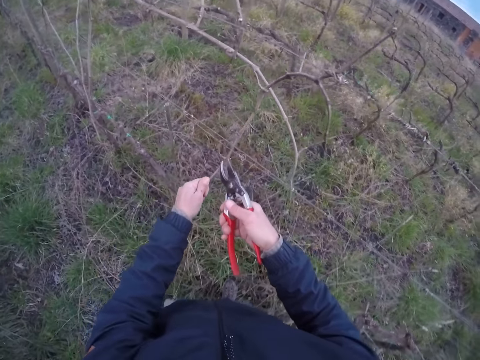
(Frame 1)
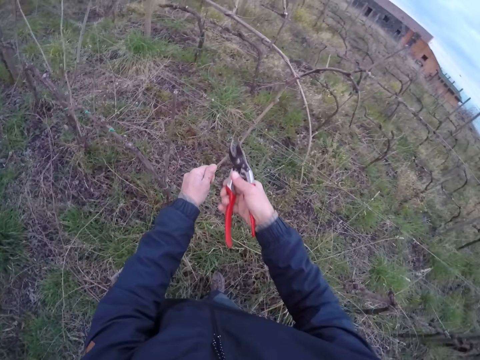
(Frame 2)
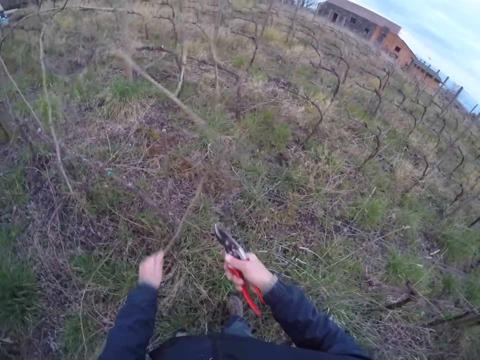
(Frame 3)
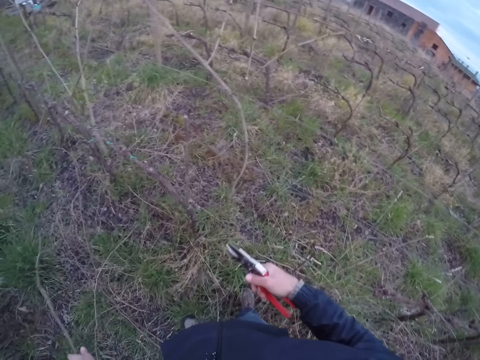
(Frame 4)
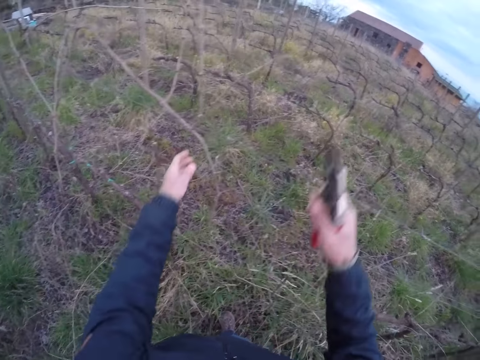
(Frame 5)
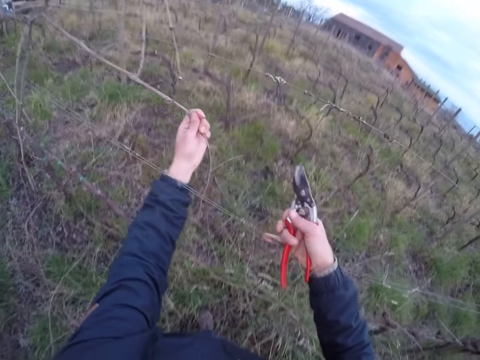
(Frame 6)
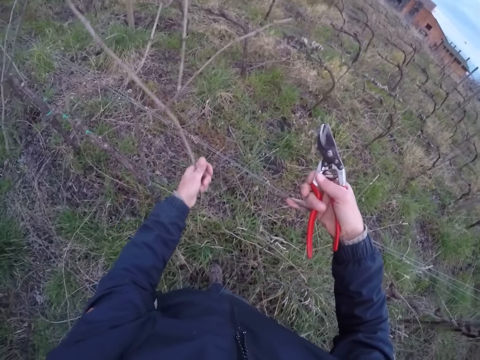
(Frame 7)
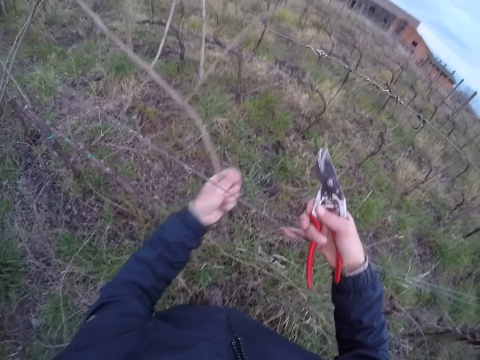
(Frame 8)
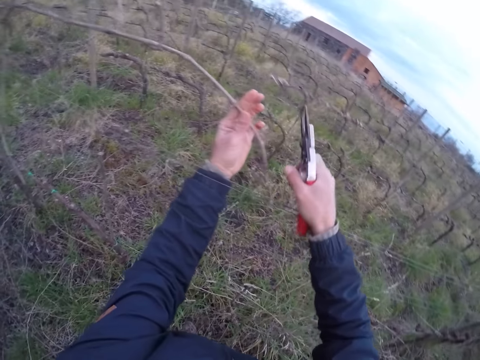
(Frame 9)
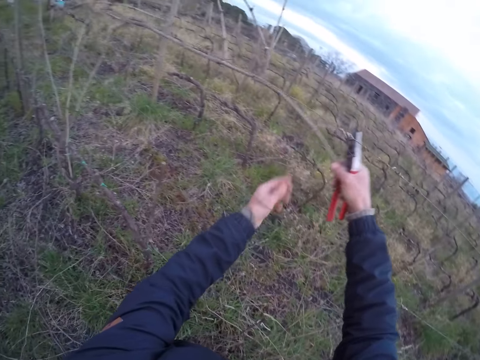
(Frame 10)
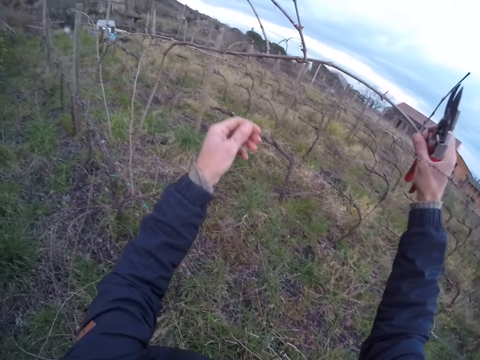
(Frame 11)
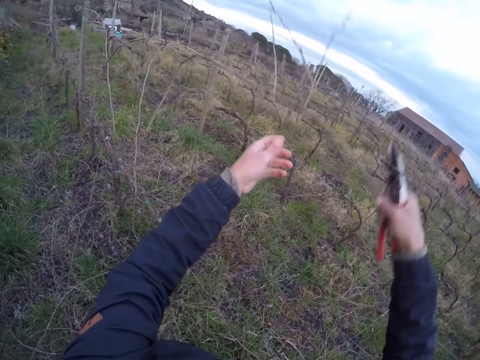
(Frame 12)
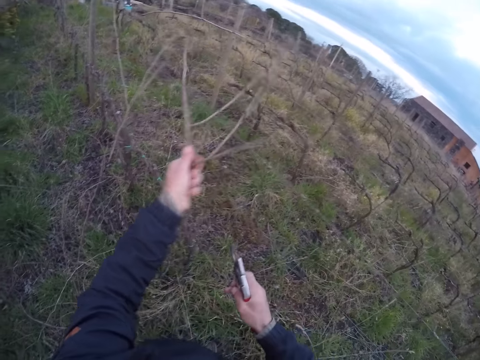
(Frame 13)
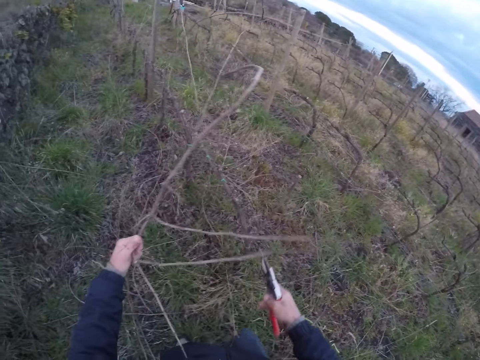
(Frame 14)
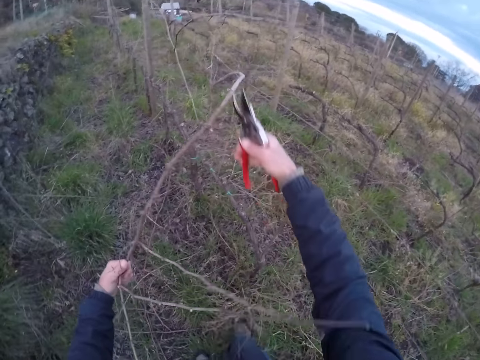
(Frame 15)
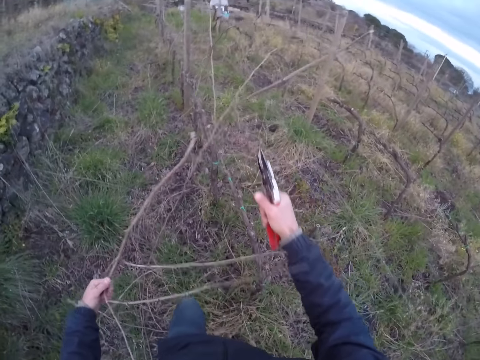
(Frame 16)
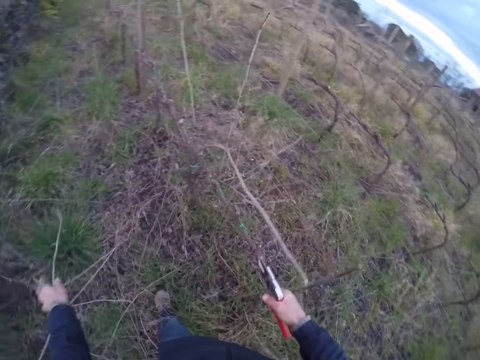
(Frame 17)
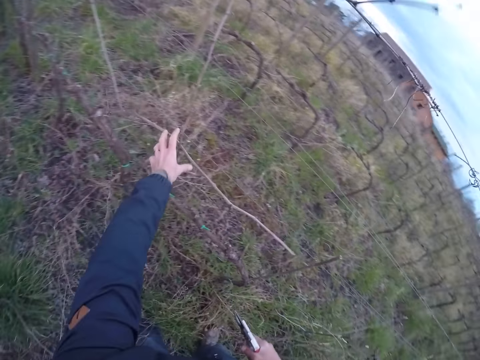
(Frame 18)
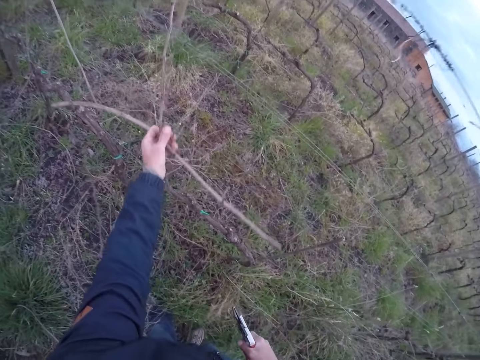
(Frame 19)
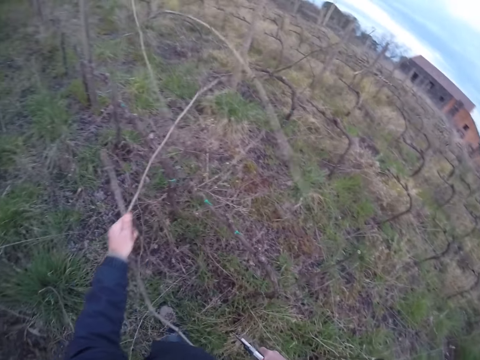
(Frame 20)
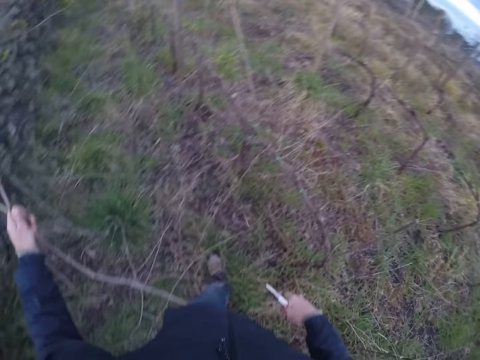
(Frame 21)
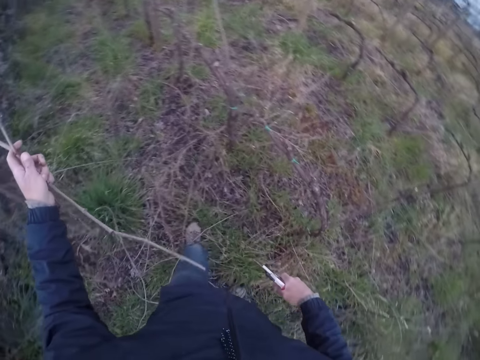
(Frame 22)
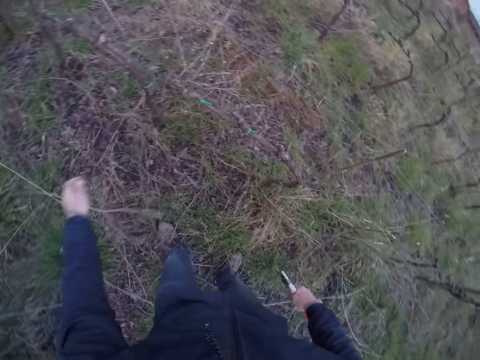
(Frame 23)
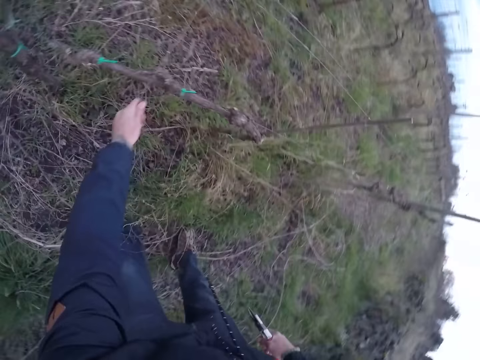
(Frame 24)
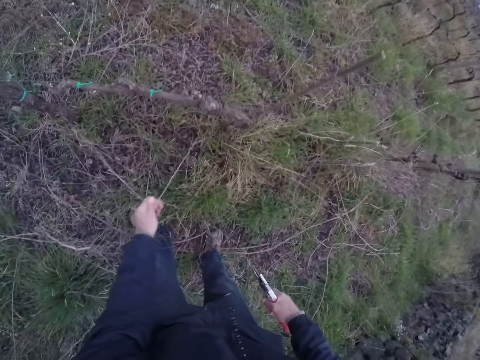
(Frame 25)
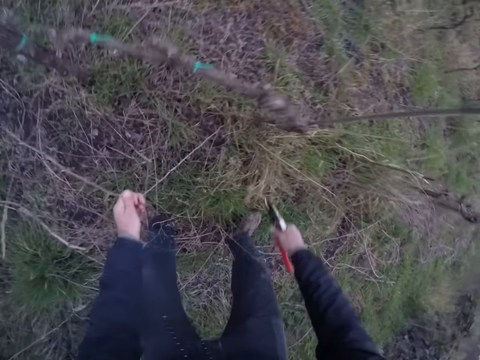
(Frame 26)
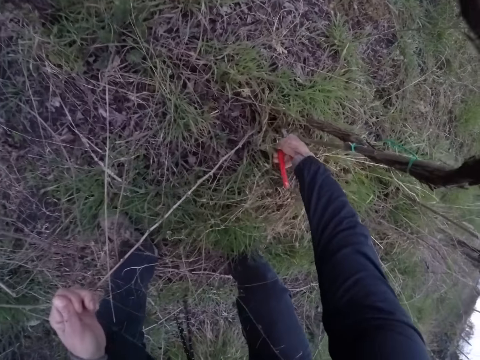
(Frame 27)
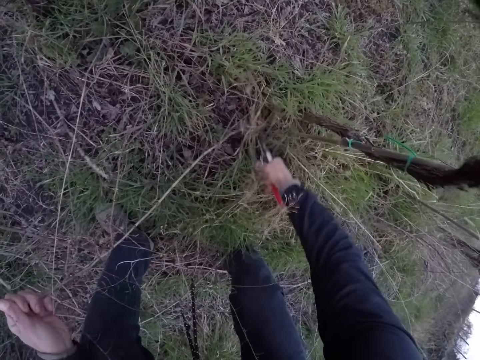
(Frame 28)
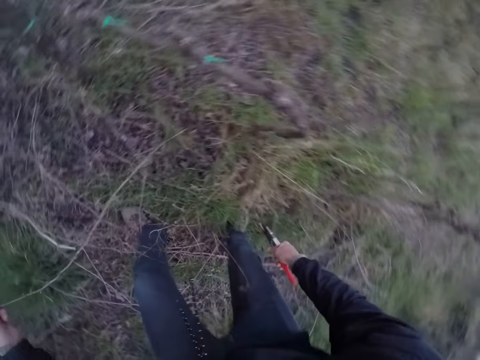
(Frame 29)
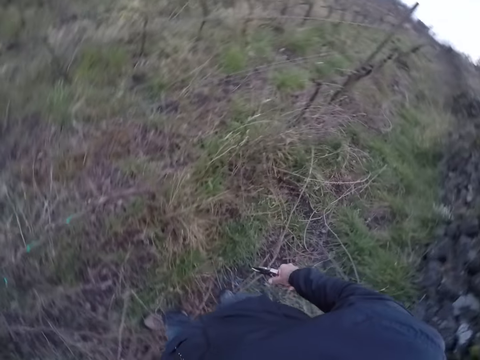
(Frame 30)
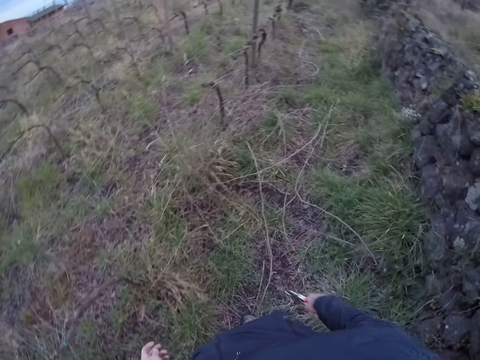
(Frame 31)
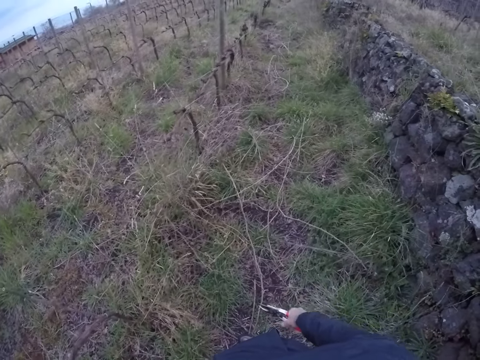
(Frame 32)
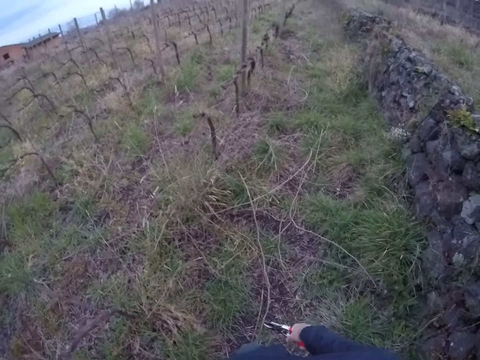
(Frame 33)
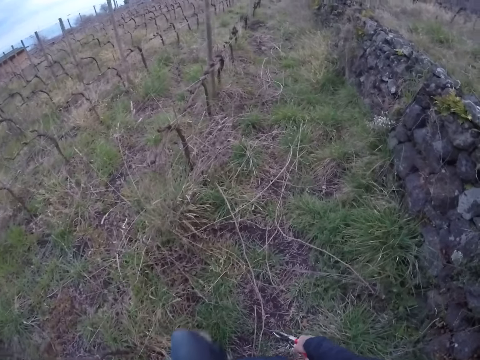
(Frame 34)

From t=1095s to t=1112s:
The camera wearer cuts the twig from the barbed wire with the pair of pliers in his right hand. He cuts a twig on the twig with the secateurs in his right hand. He throws the twig in his left hand to the ground. He takes a twig from the line with his left hand. He holds the branch. He pulls the twig with his right hand. He holds the branch again. He pulls the twig with his left hand. He holds the branch again. He cuts the twig with the secateurs in his right hand. He throws the twig in his left hand to the ground. He pulls the branch. He takes two twigs from the line with his left hand. He throws the twigs in his left hand to the ground. He takes a twig on the ground with his left hand. He pulls the branch. He cuts the twig with the secateurs in his right hand. He throws the twig in his left hand to the ground.

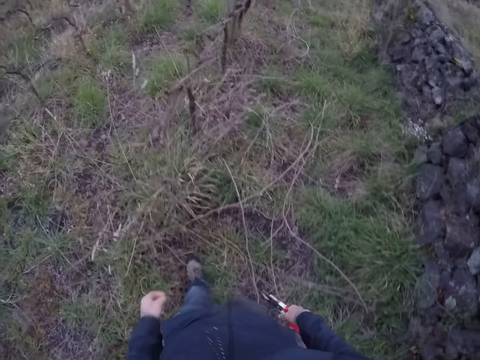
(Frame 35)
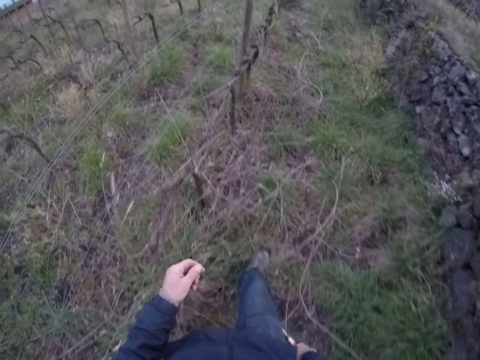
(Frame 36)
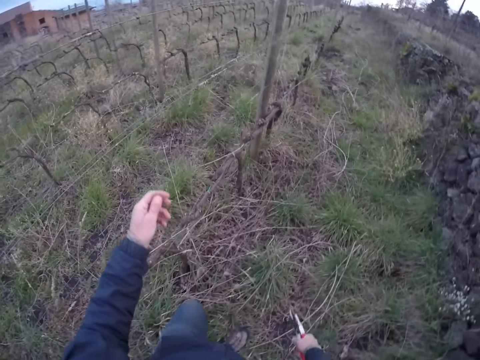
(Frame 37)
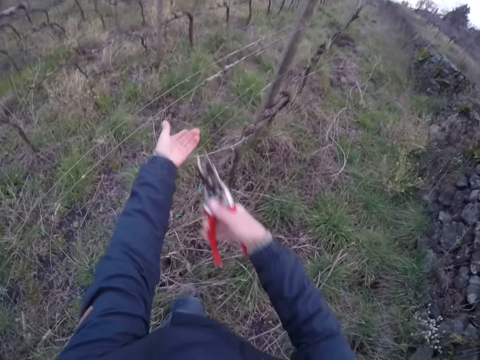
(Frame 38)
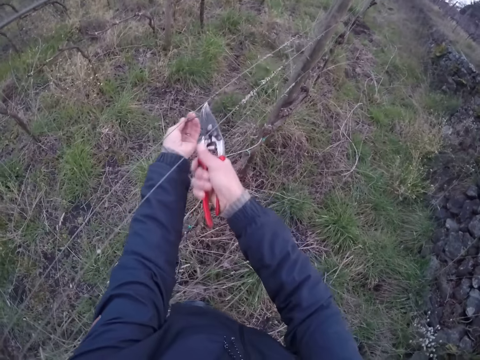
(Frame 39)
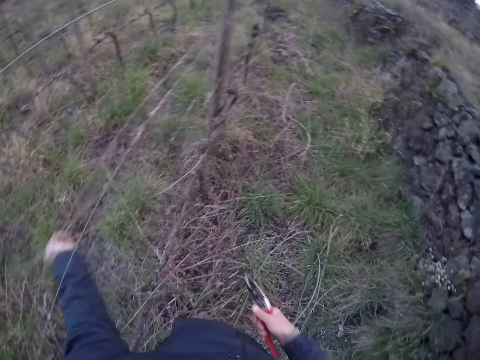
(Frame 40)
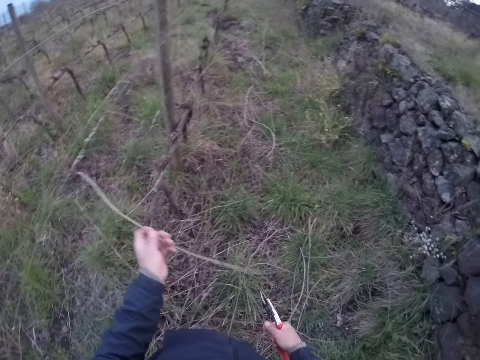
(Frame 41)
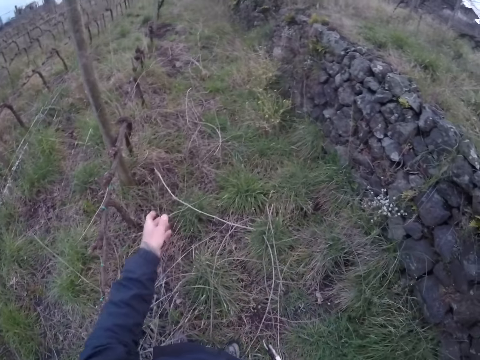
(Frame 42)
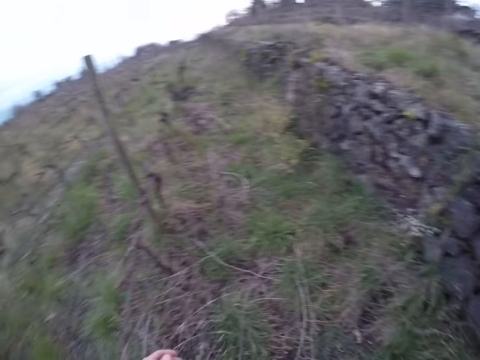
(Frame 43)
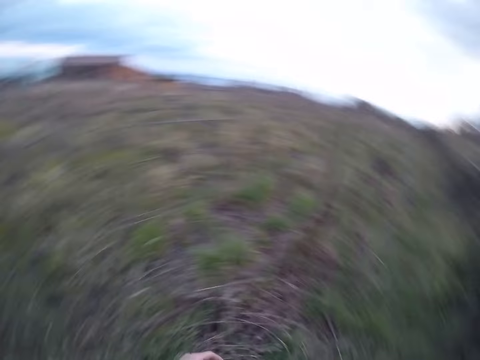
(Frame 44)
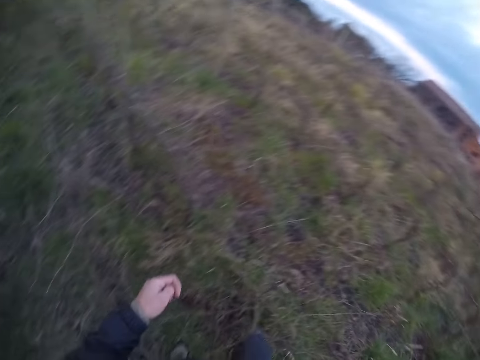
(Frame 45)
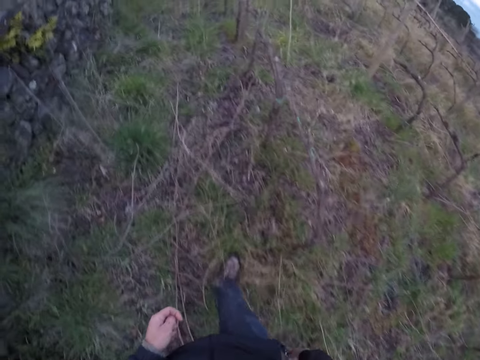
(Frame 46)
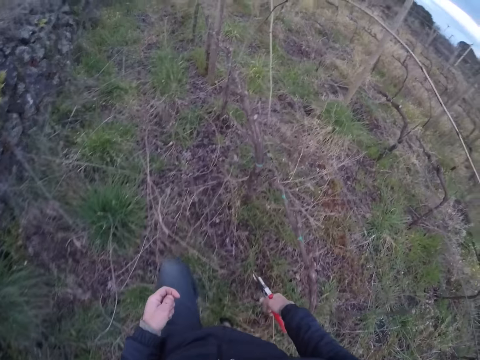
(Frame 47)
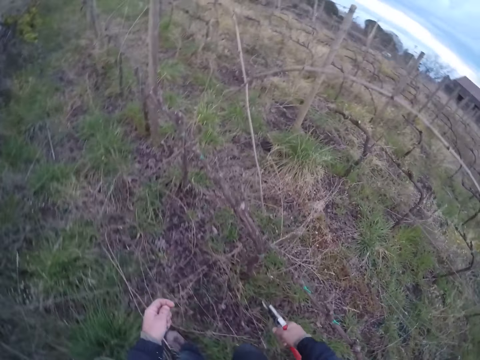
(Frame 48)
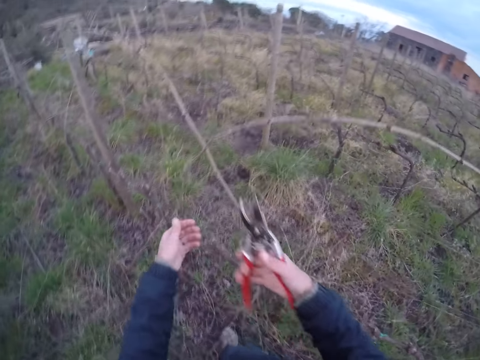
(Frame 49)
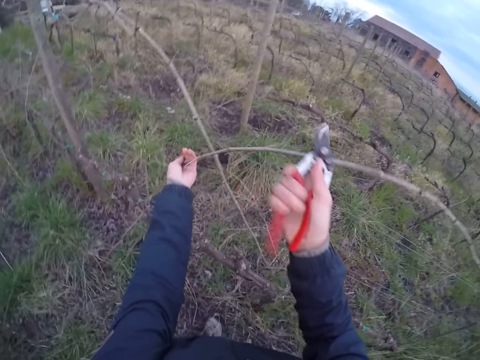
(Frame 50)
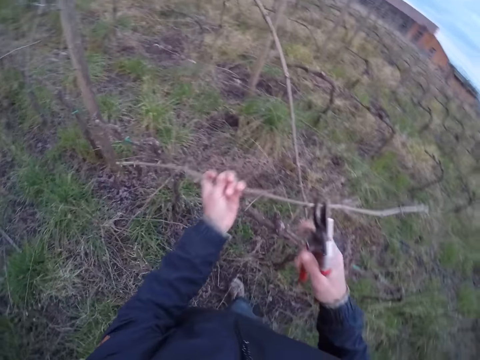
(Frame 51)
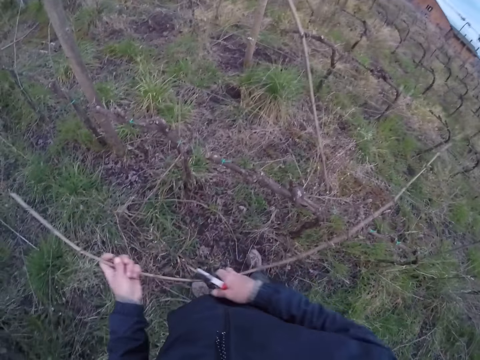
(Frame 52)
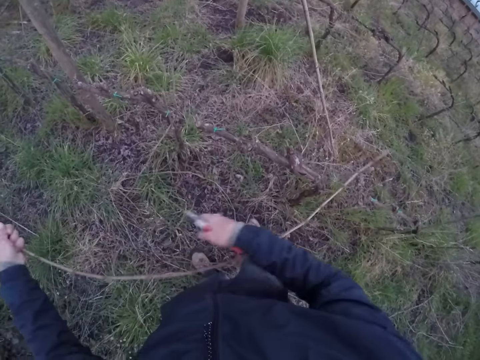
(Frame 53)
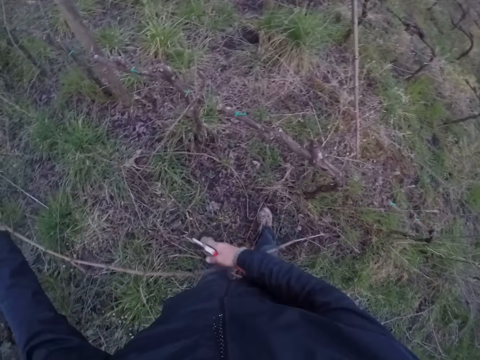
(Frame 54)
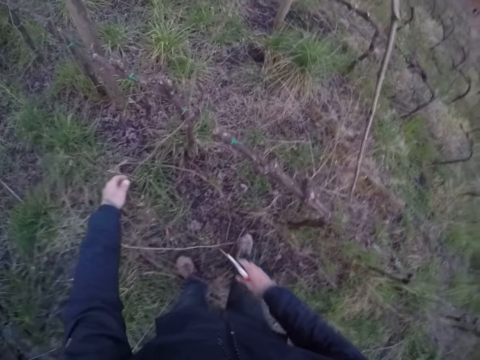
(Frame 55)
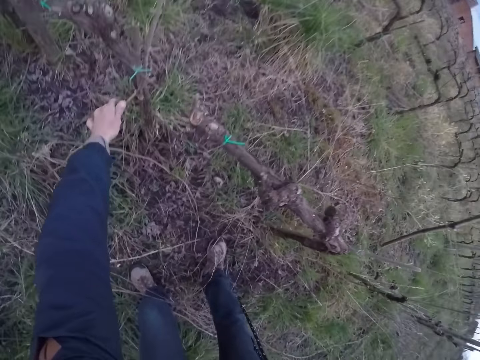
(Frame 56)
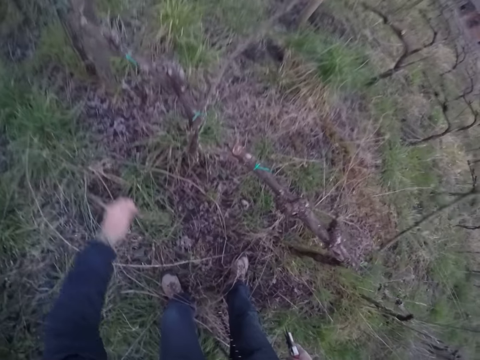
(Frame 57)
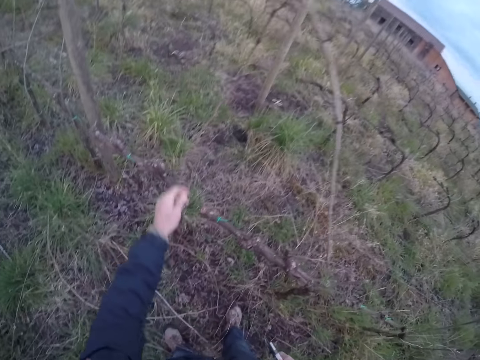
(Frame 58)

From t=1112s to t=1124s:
The camera wearer walks towards the line. He holds a branch. He takes a twig from the line with his left hand. He cuts the twig with the secateurs in his right hand. He throws the twig in his left hand to the ground. He walks. He takes a twig from the line with his left hand. He holds the branch. He cuts the branch. He throws the twig in his left hand to the ground. He holds the branch. He takes a twig on the ground with his left hand. He throws the twig in his left hand to the ground.
